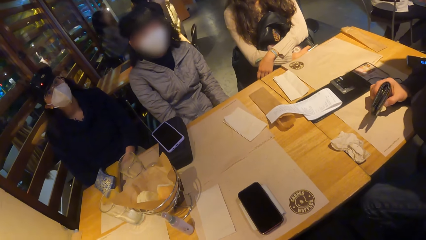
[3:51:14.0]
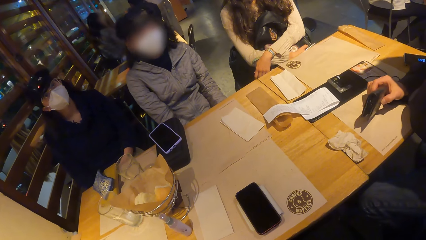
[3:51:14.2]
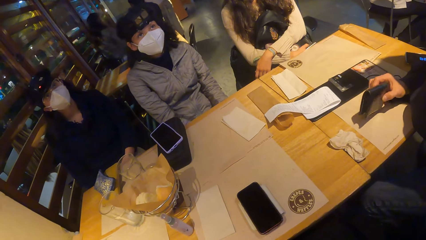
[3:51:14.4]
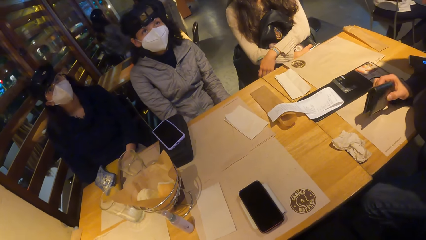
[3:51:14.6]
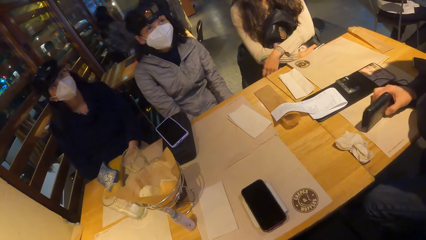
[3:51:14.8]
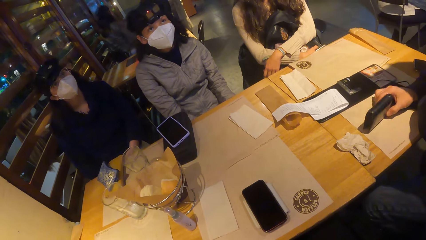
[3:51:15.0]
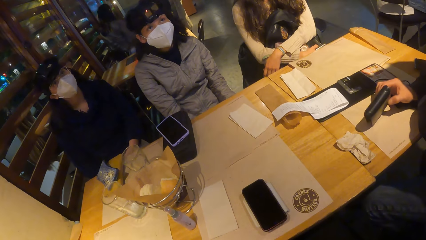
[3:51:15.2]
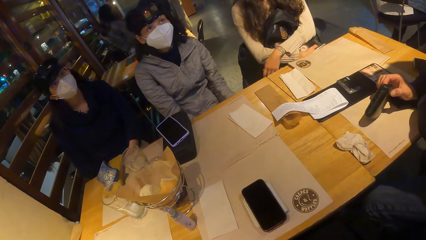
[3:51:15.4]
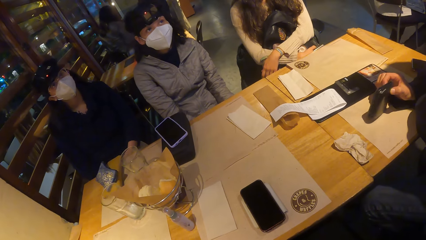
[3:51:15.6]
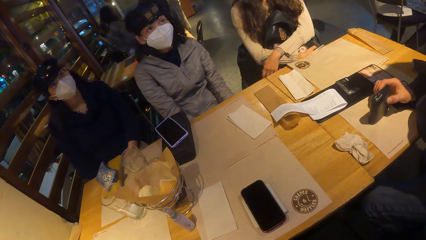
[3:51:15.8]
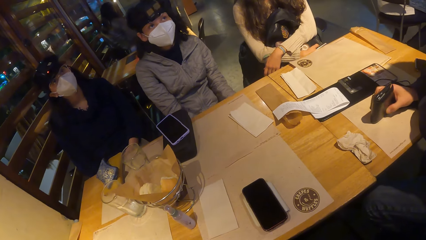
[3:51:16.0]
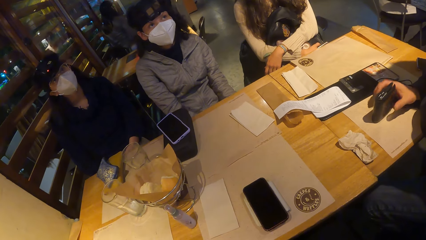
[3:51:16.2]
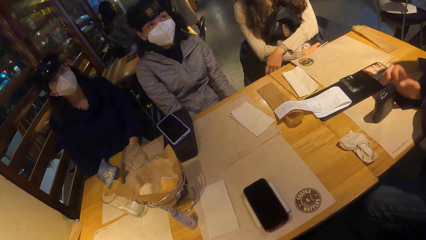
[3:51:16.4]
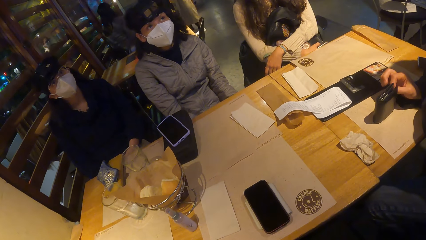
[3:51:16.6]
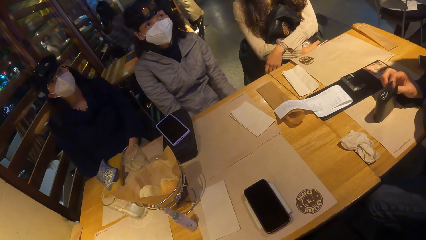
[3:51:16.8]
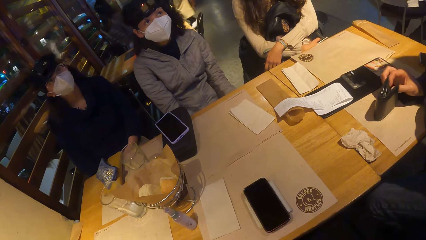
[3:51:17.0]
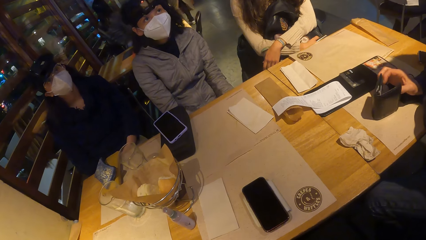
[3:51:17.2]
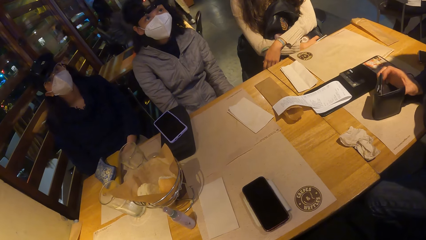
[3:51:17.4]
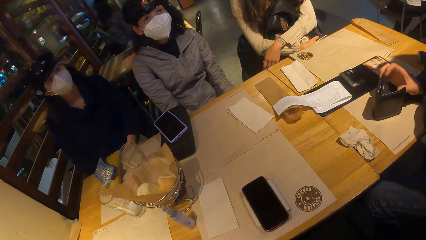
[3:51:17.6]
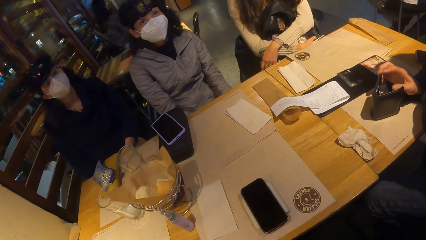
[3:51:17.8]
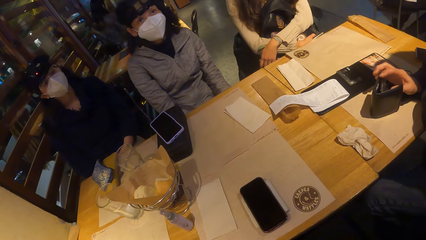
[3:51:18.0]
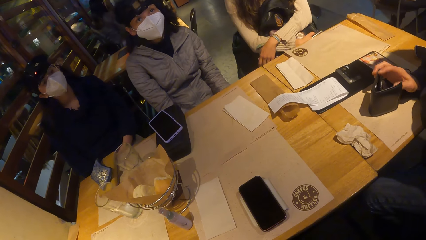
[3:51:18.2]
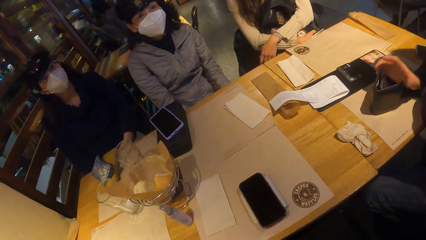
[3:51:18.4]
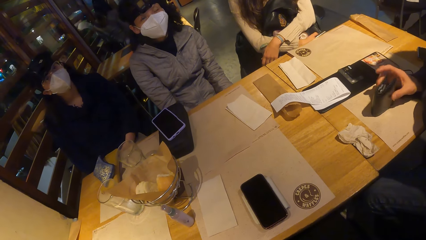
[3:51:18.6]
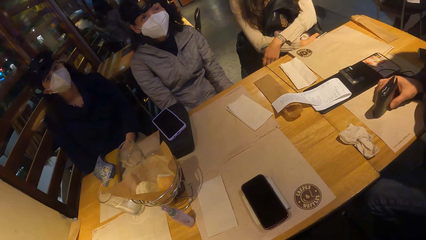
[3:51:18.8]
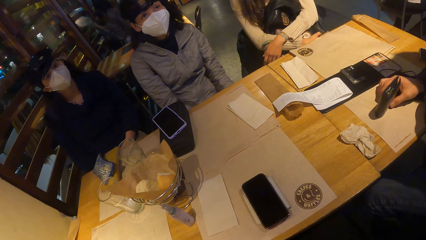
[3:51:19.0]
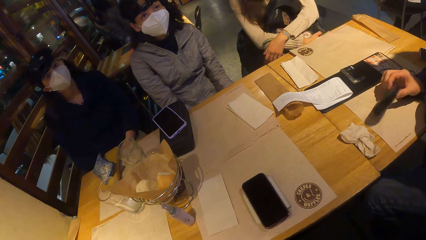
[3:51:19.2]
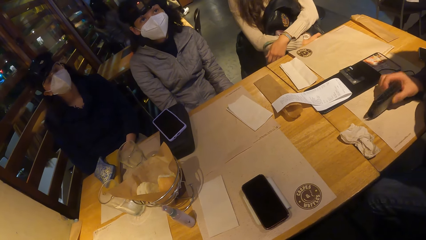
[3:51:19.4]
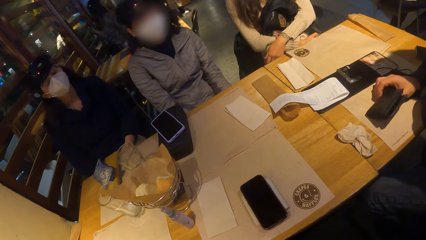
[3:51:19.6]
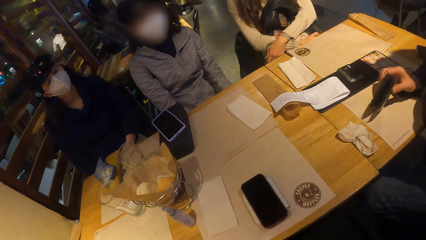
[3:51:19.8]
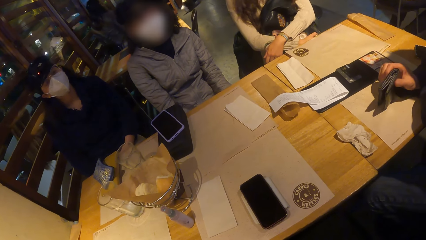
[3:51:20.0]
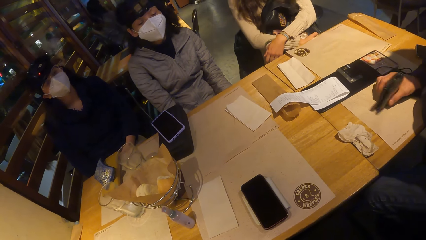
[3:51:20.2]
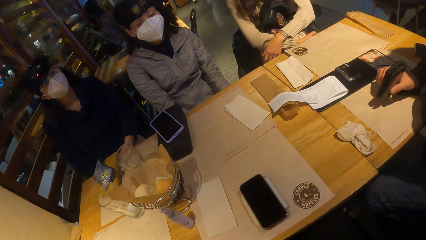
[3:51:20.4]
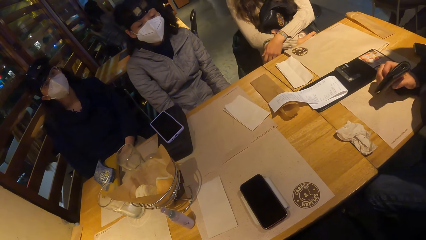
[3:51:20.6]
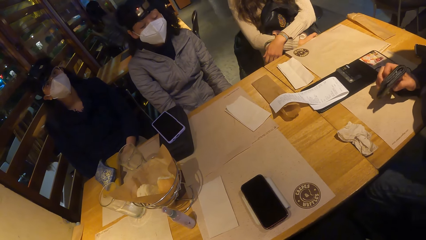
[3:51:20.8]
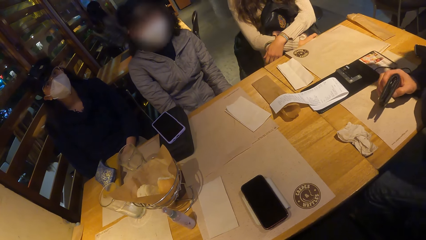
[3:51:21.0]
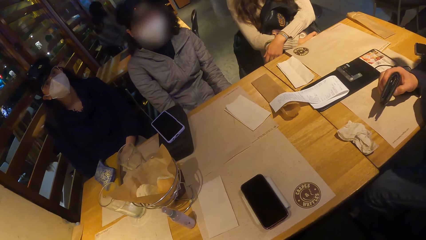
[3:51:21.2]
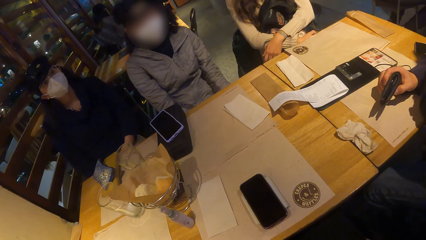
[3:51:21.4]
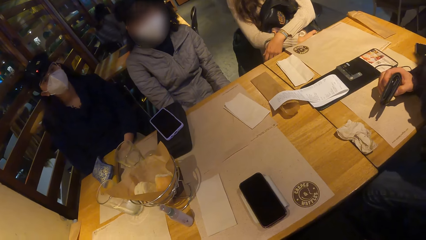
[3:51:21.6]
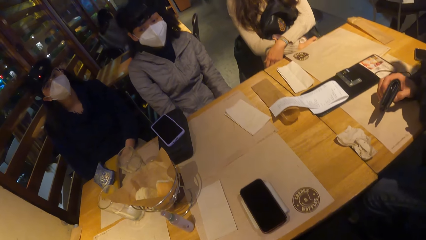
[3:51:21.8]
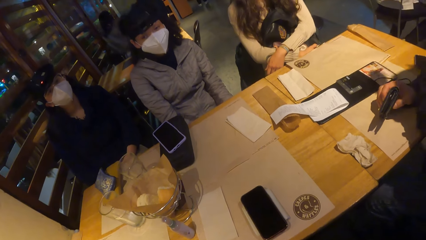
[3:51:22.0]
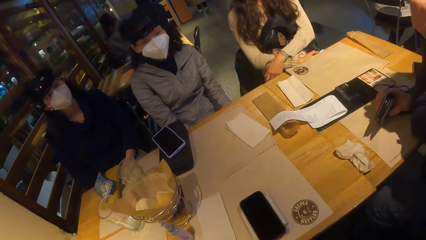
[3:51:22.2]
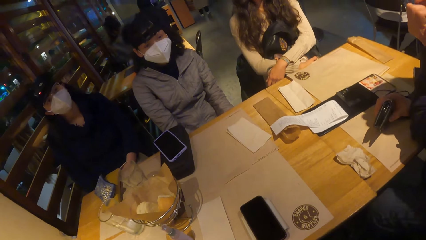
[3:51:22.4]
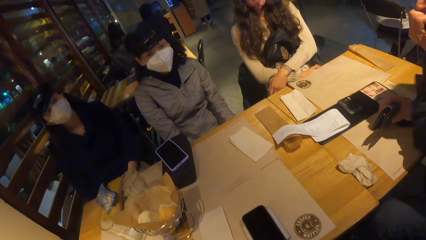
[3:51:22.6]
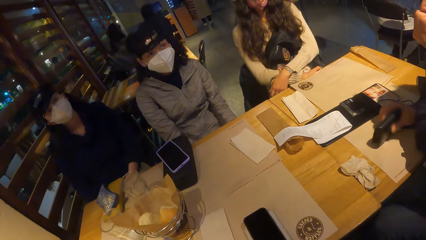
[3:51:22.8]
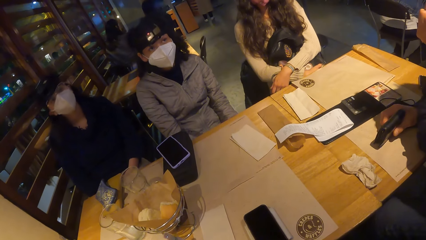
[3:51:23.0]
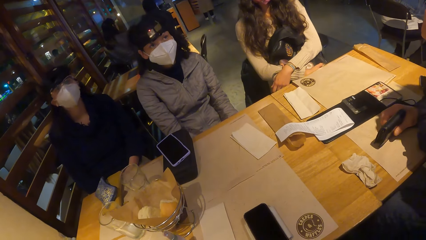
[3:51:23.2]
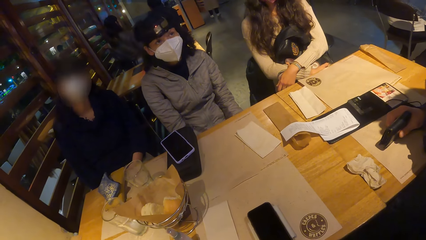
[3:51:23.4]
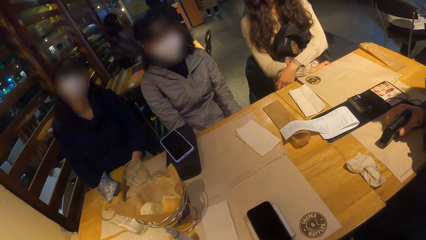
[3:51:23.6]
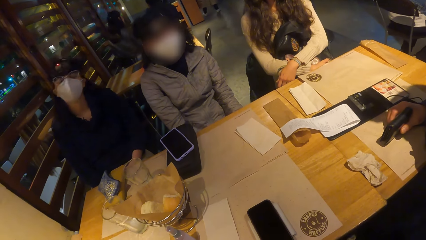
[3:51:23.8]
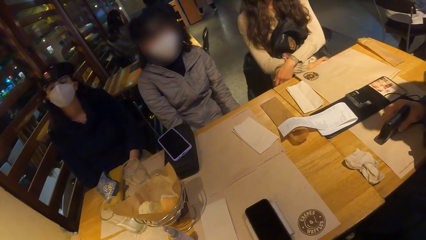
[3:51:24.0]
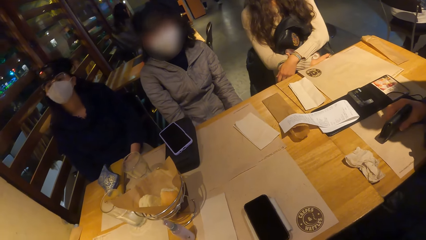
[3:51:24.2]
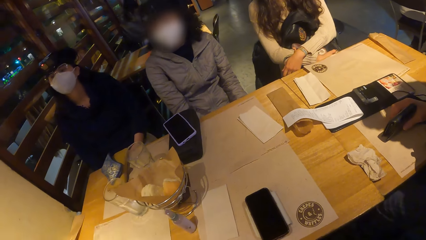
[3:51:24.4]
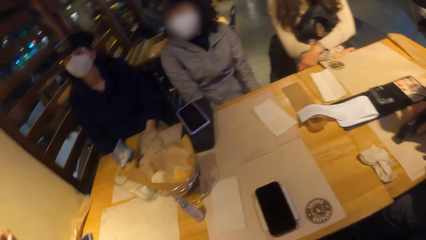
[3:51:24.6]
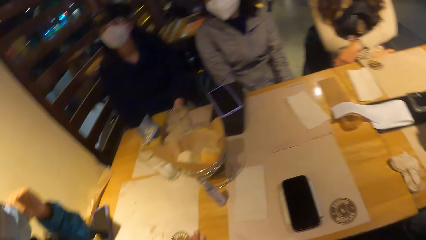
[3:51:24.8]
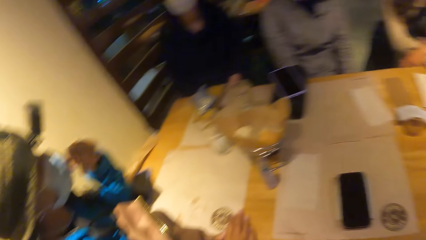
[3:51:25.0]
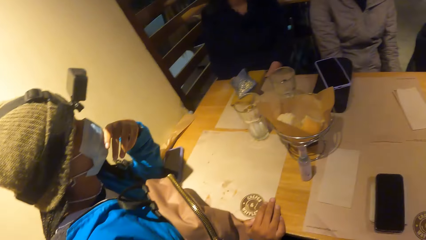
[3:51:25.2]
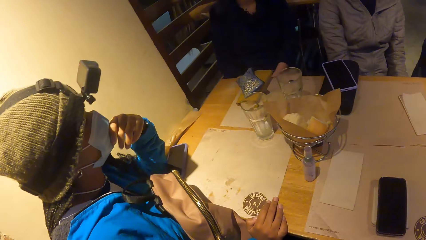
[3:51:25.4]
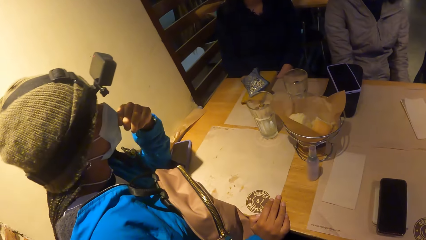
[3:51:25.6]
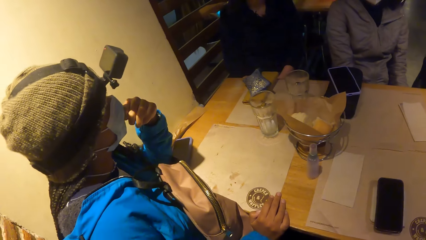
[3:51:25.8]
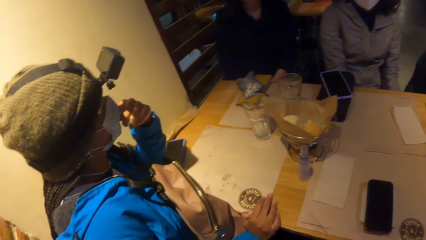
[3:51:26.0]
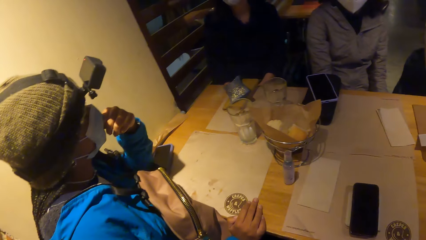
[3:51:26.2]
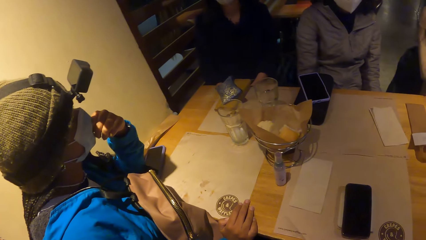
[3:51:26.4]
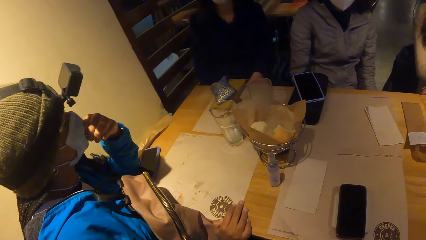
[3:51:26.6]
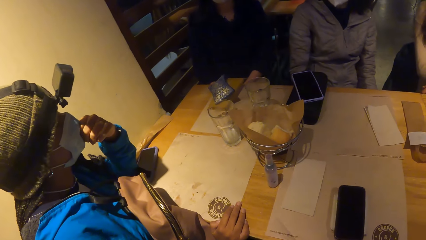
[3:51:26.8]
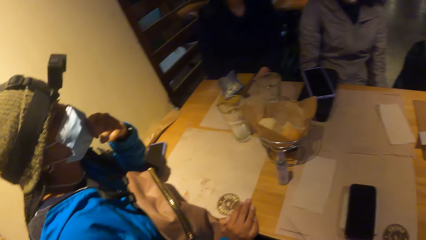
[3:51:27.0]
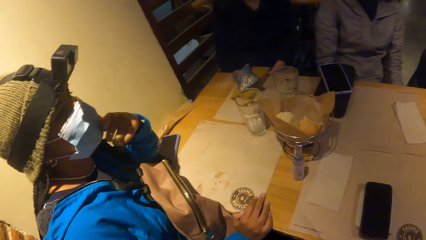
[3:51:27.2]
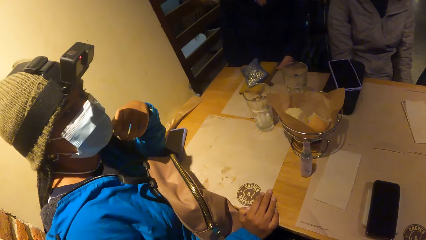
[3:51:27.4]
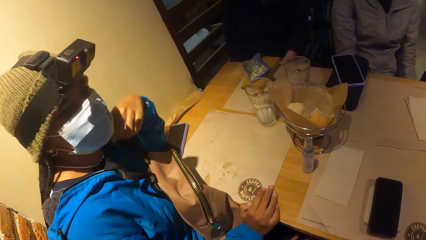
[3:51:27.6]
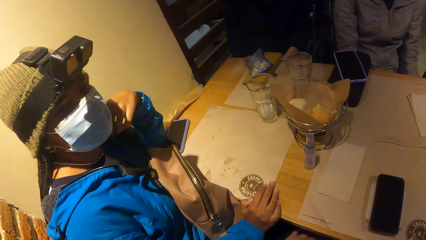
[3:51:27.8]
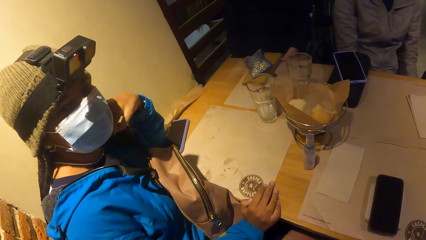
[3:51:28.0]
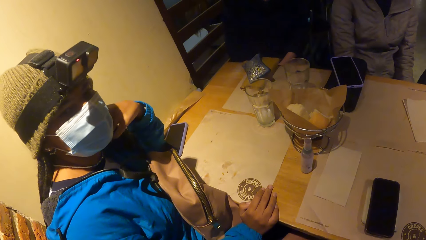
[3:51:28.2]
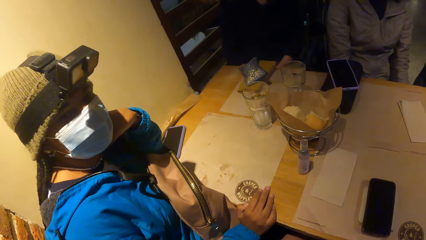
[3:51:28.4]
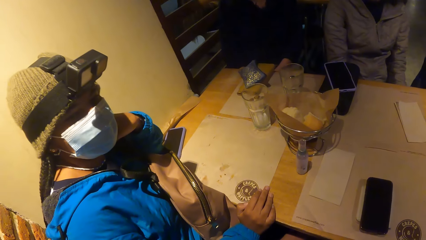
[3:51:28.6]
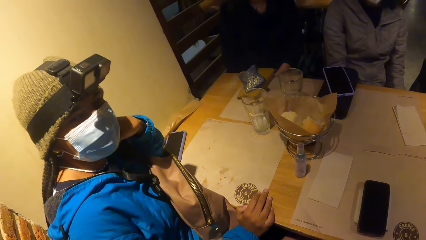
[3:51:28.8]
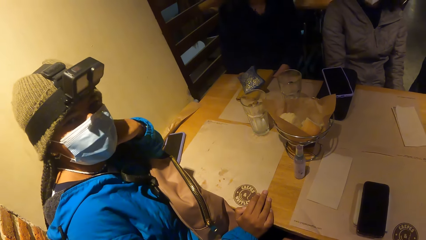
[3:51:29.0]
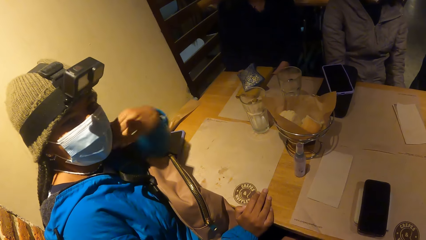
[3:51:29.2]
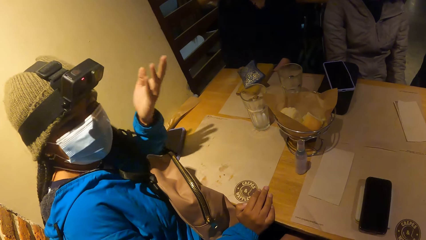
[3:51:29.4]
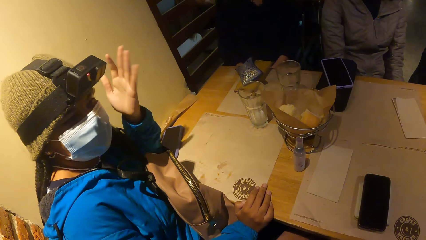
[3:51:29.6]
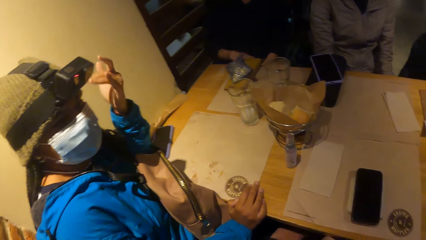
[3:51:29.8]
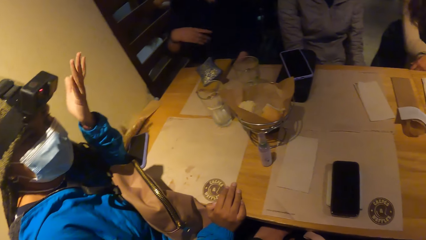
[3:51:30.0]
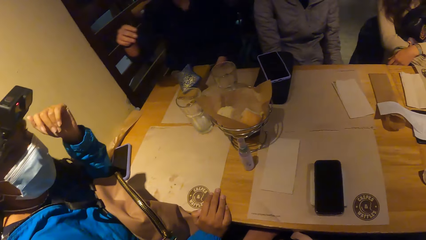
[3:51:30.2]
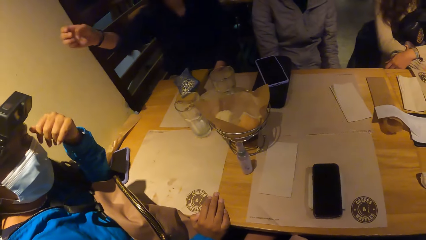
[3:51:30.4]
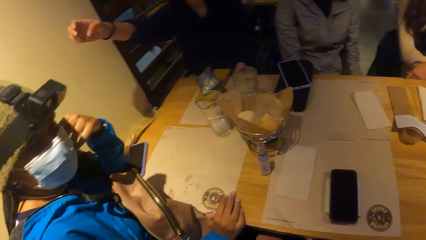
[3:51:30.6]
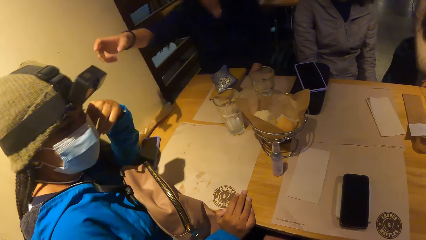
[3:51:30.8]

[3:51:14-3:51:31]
The man places the wallet on the table with his right hand. He opens the wallet on the table with his right hand, closes the wallet on the table with his right hand and taps the wallet with his right hand on the table. A woman interacts with the people at the table.
